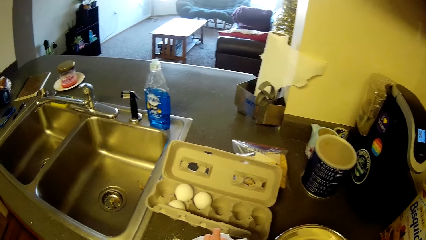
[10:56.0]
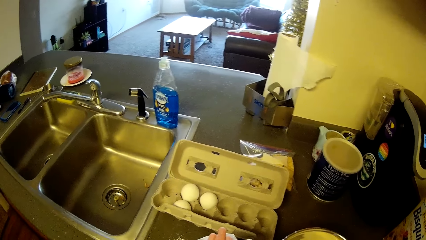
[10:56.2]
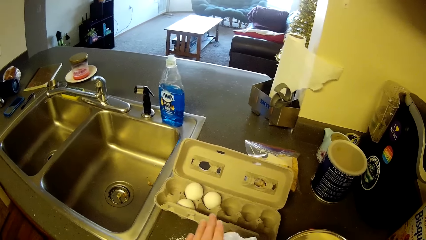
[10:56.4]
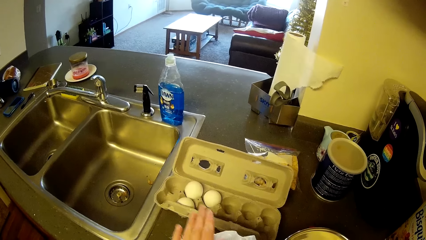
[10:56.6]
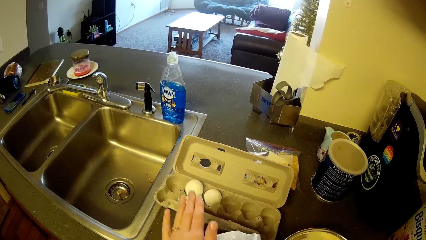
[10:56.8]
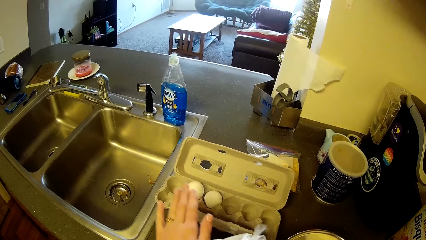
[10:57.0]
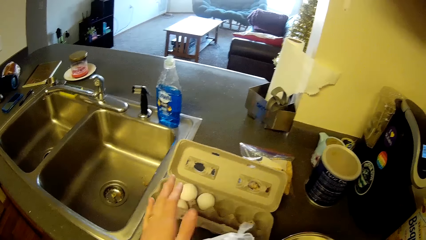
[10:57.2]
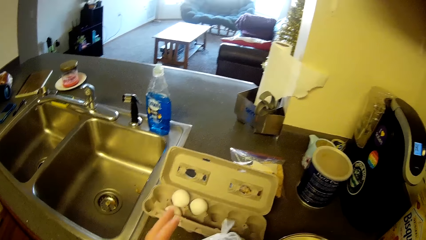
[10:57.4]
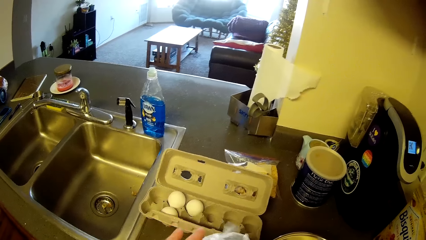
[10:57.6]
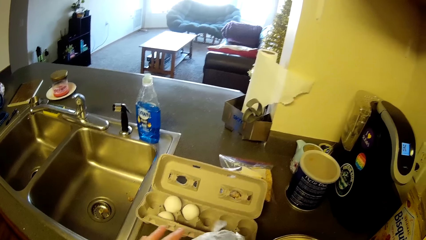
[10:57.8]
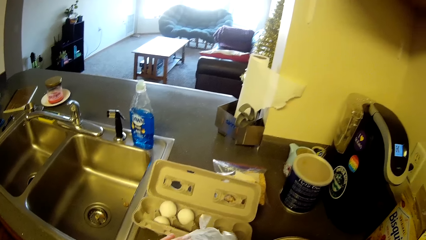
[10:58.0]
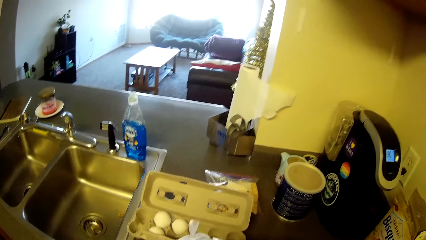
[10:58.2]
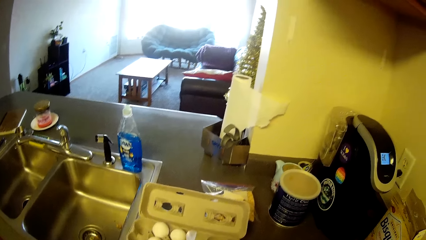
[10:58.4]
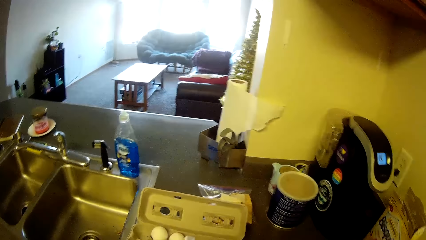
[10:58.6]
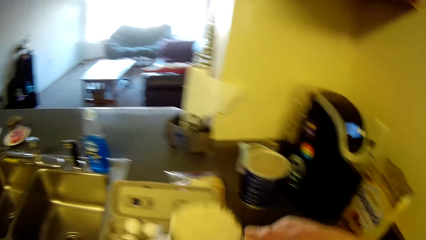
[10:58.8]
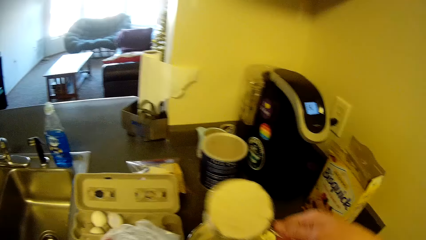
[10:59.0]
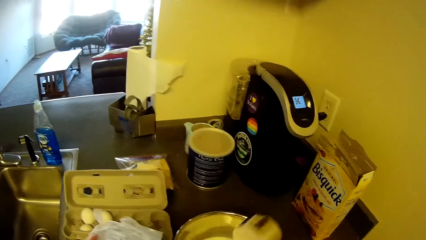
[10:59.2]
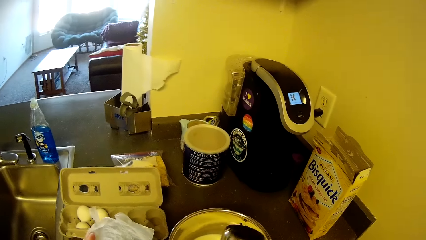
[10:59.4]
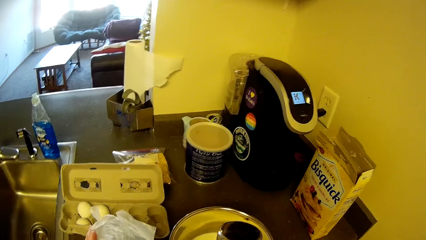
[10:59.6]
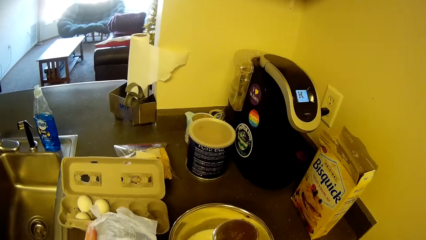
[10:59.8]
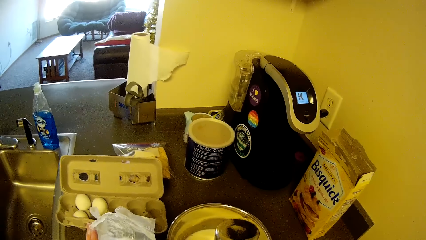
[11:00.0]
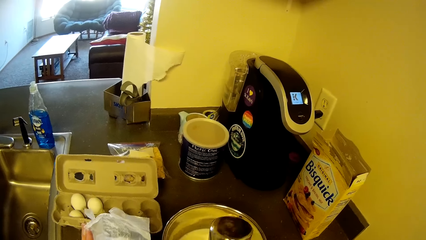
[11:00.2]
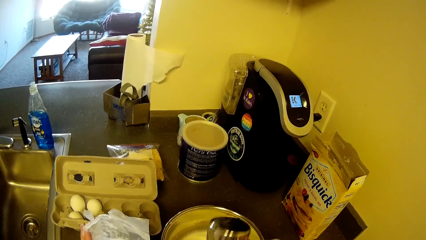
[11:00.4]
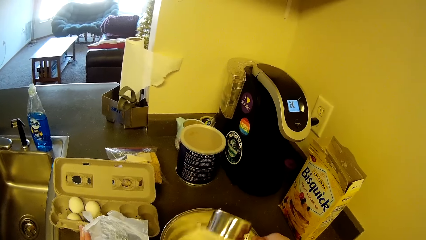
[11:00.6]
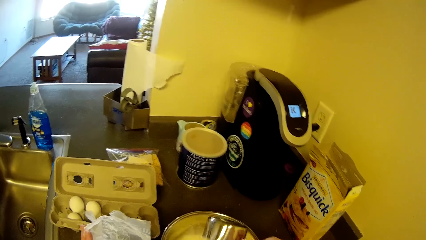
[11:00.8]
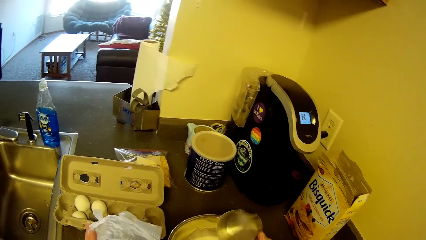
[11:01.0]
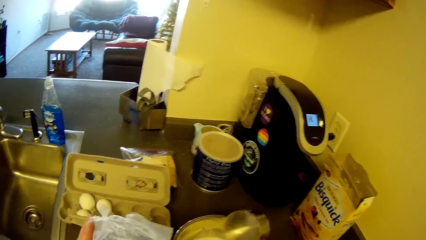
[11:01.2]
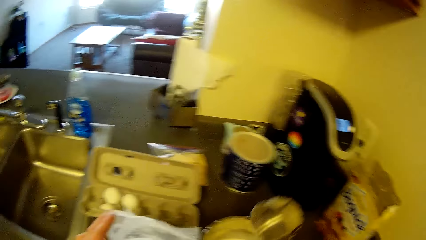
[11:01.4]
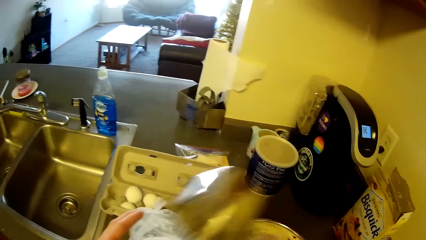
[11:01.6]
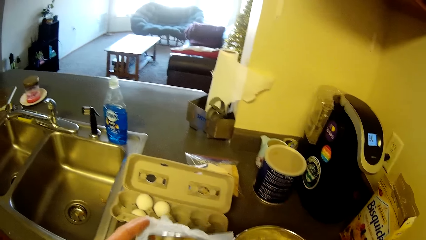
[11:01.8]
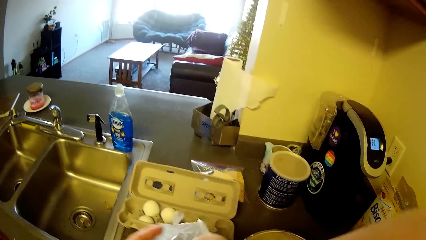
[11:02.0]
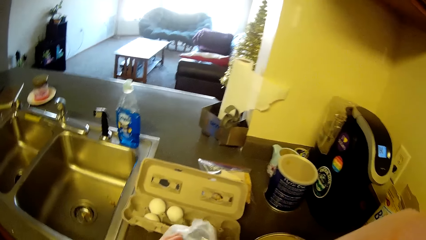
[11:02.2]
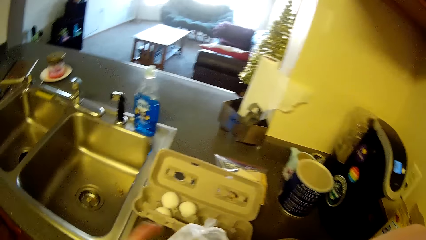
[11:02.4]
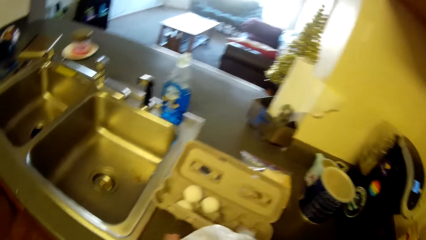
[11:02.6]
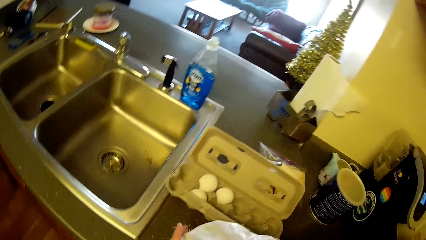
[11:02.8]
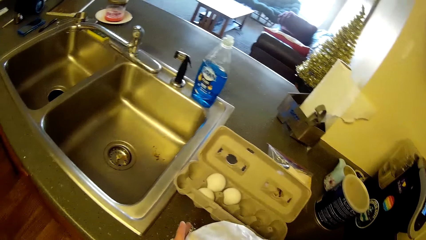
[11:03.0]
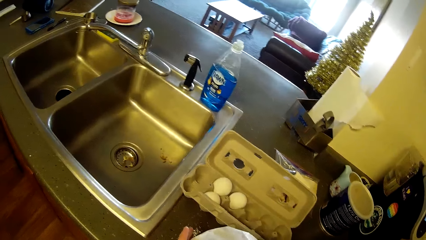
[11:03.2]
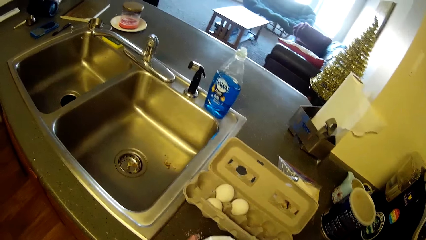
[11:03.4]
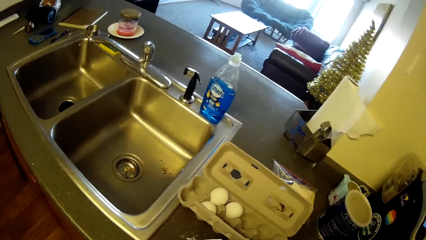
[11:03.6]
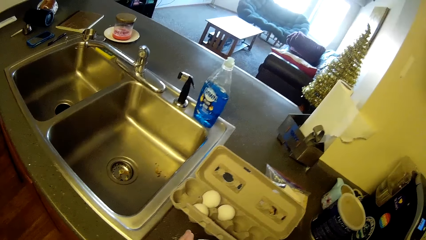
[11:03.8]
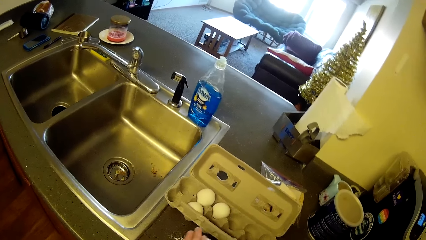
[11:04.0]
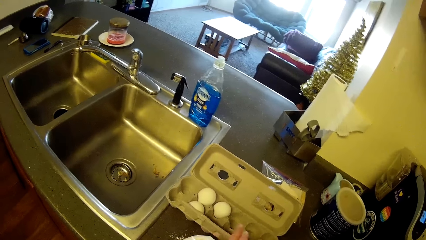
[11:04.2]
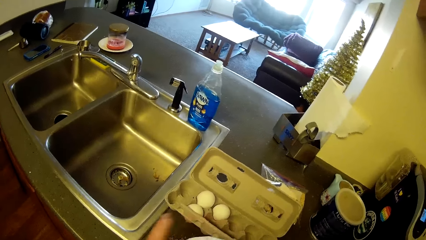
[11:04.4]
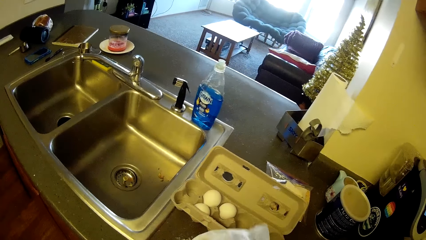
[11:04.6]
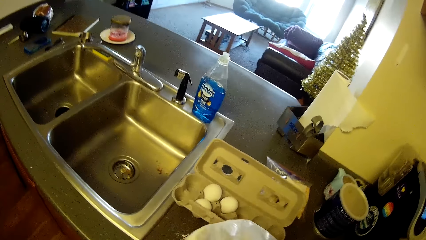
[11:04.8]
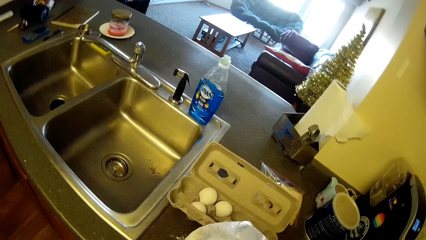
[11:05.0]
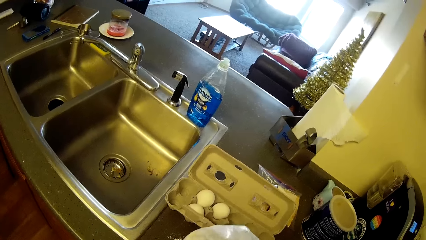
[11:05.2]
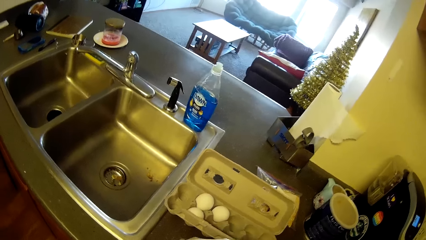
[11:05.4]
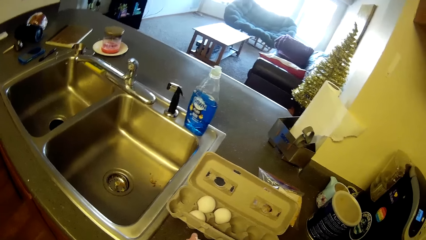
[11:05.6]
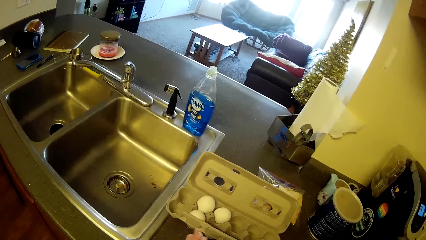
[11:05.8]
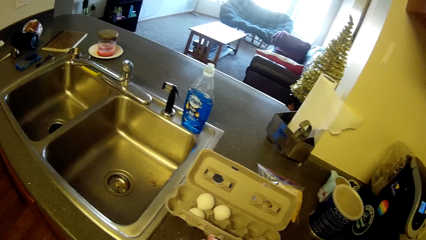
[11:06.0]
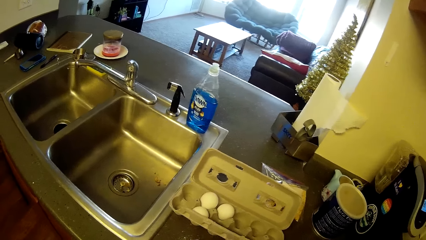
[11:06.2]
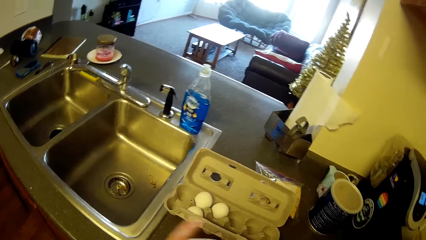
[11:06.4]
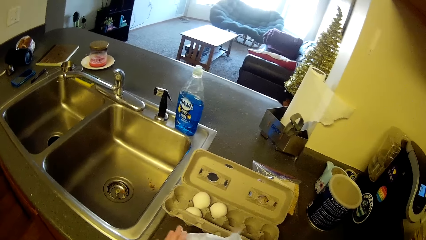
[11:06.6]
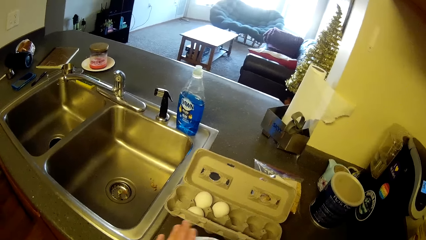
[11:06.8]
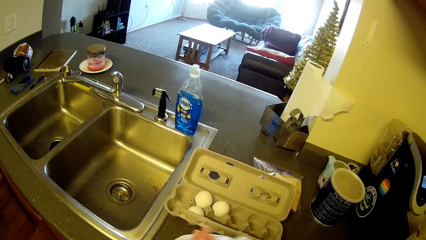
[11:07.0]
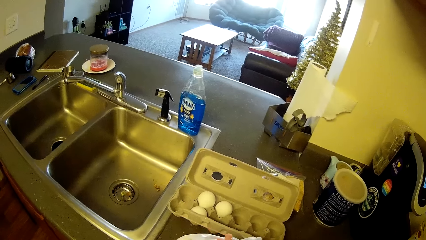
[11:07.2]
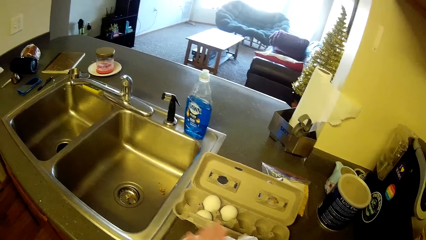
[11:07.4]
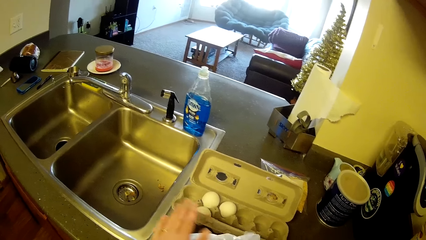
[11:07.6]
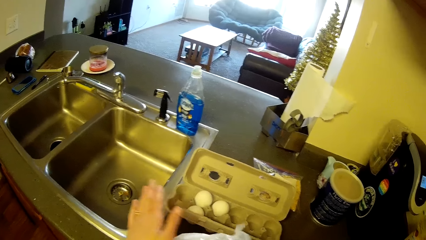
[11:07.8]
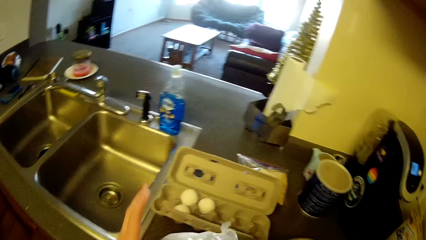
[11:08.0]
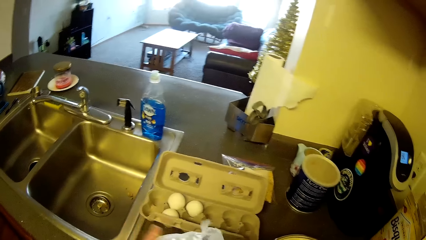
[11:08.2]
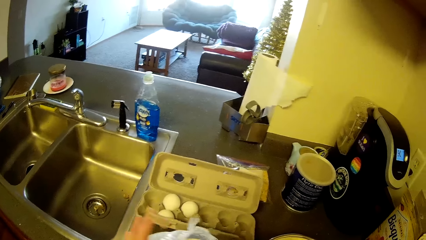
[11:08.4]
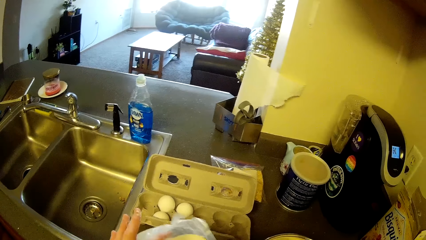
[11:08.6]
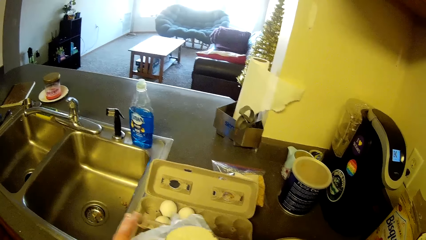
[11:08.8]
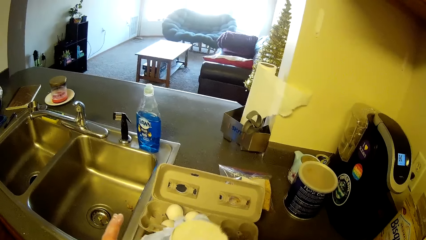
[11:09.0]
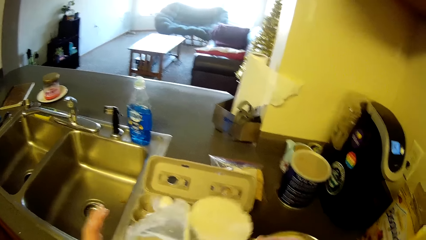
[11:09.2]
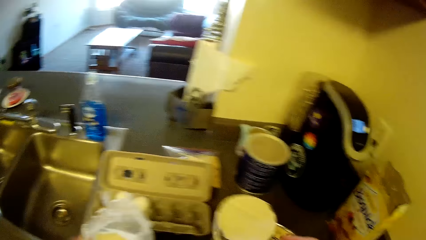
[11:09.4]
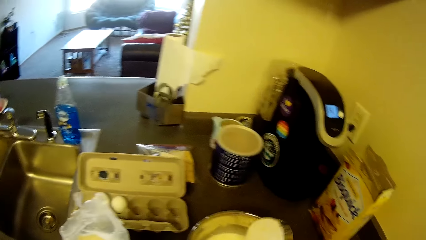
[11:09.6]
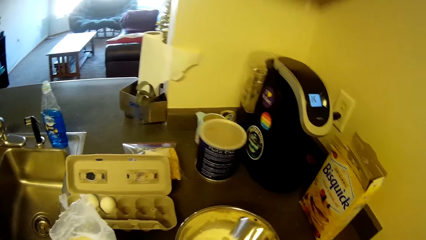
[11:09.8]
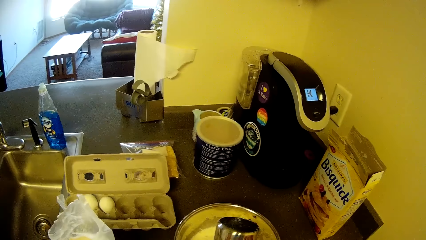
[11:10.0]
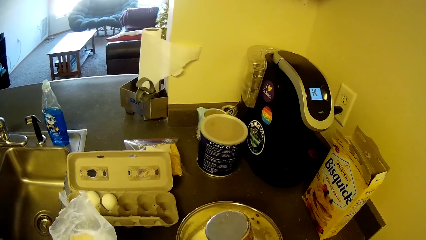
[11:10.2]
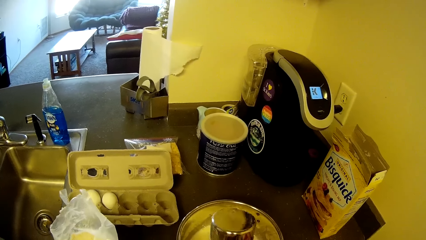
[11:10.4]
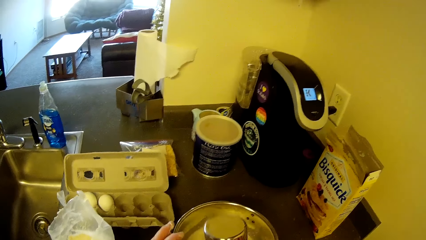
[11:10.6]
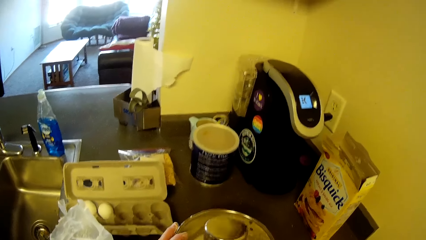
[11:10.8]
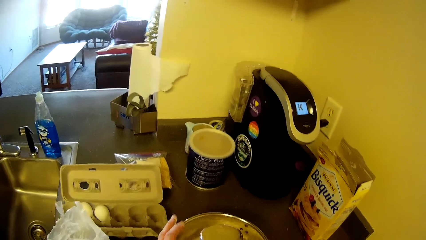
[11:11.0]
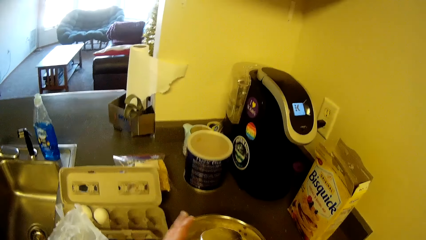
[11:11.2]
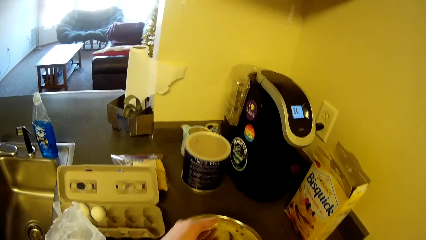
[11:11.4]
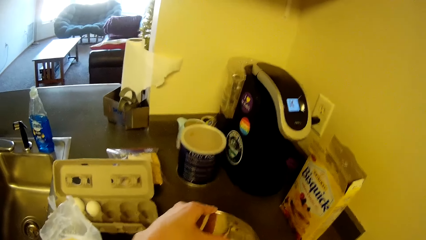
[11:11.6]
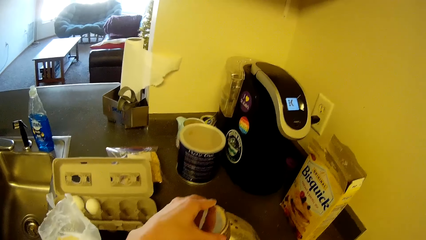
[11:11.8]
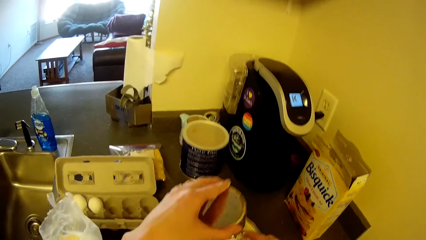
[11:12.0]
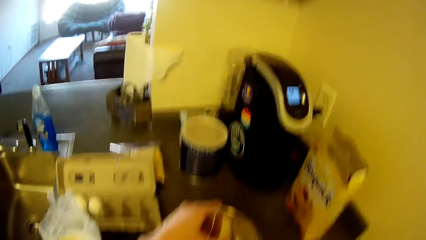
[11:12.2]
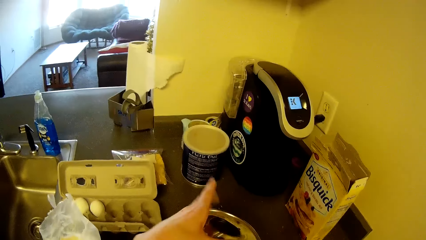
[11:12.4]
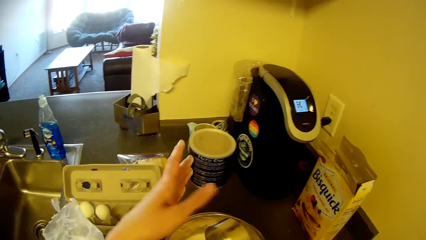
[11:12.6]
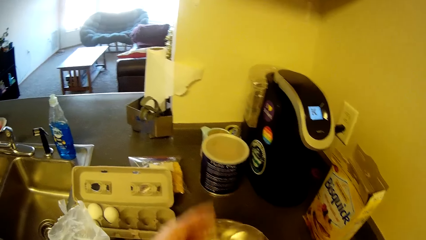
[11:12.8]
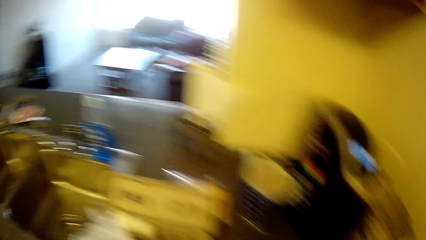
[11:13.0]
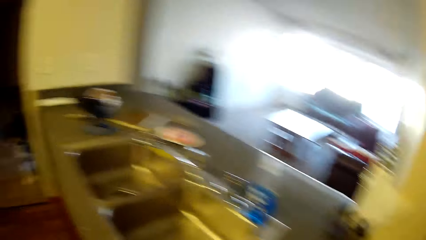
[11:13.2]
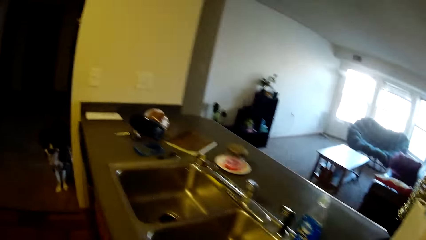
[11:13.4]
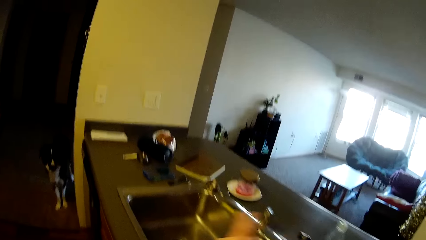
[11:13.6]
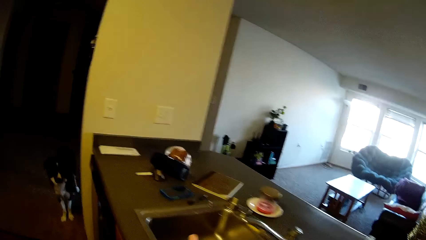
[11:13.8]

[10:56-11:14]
The camera wearer gets cereal from the box. She pours pancake mix into the stainless bowl. She takes pancake mix with the stainless measuring cup from the carton of pancakes. She pours pancake mix into the stainless bowl. She shakes the measuring stainless cup.
